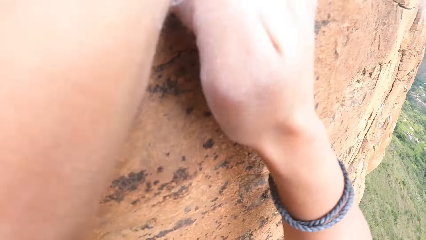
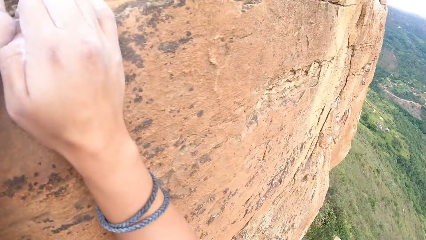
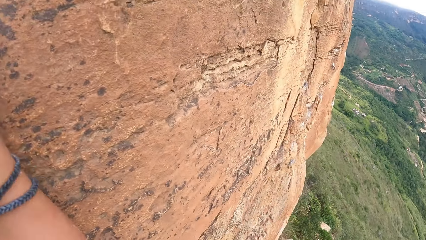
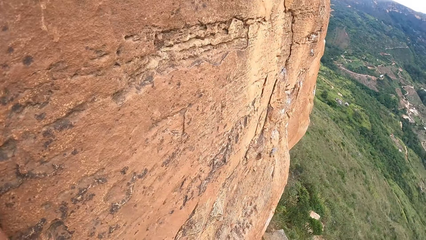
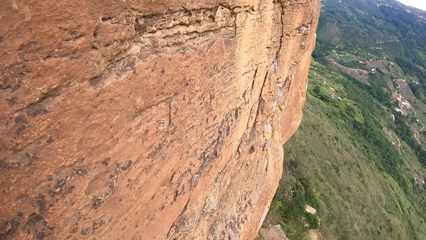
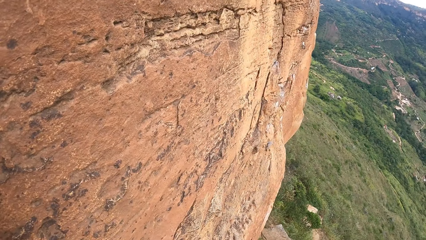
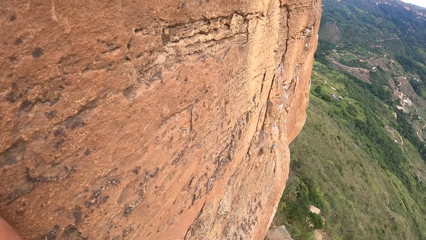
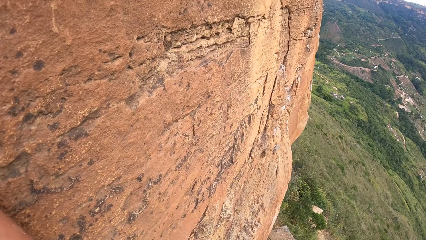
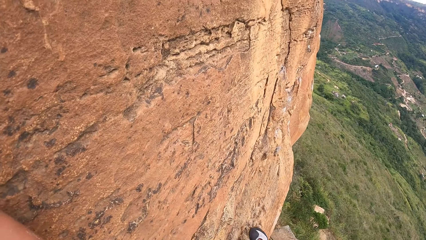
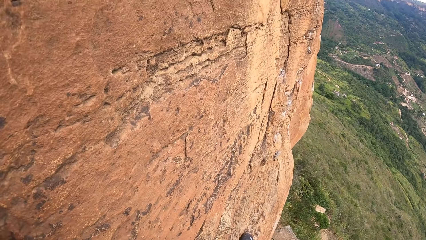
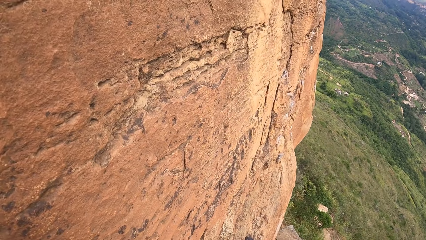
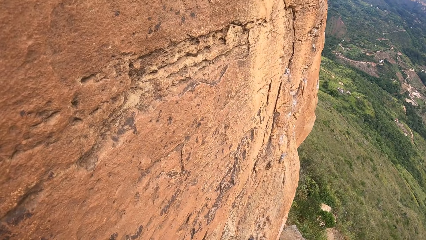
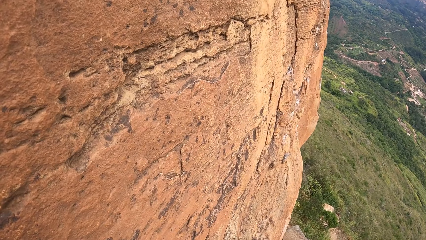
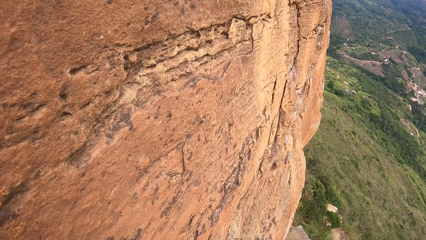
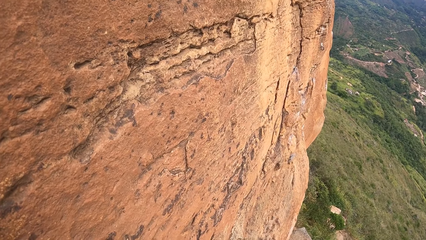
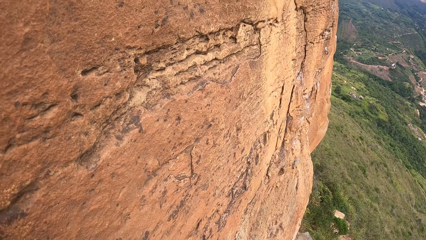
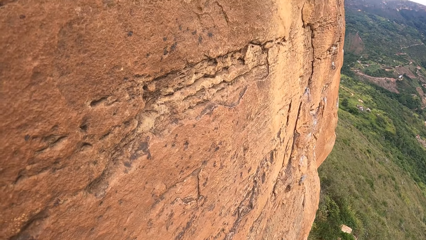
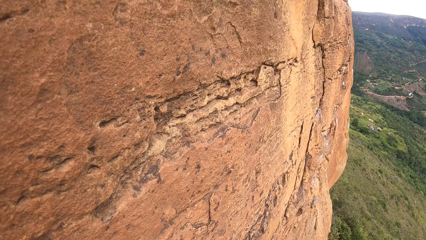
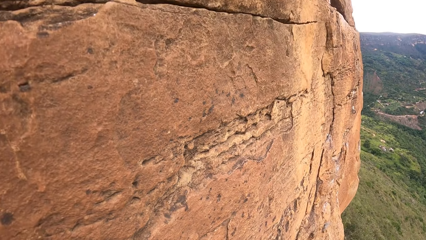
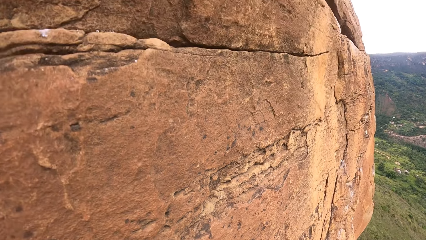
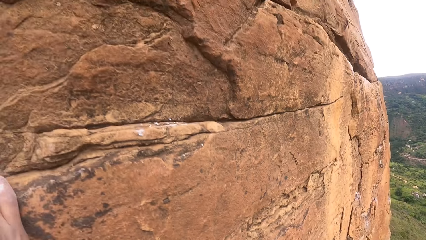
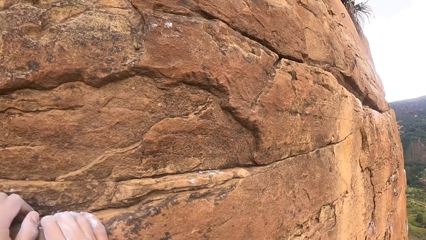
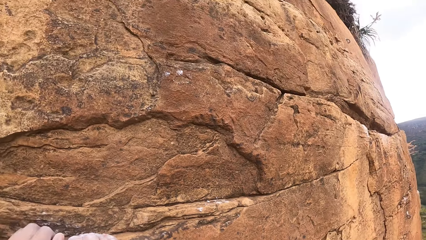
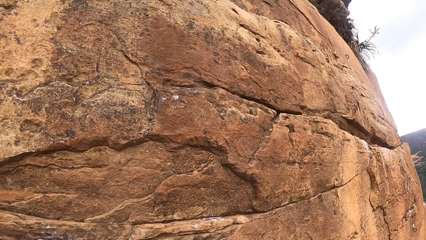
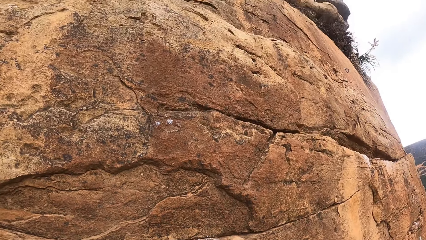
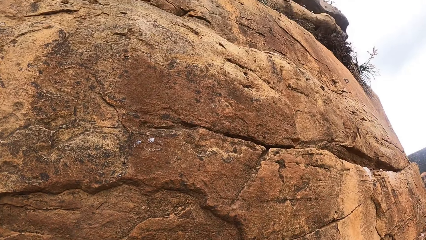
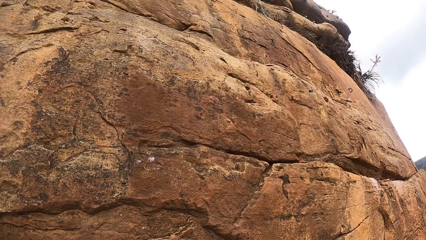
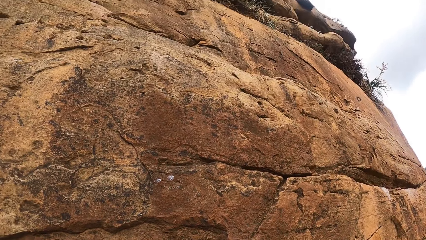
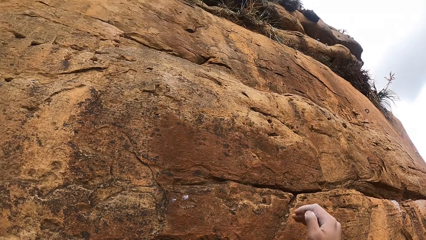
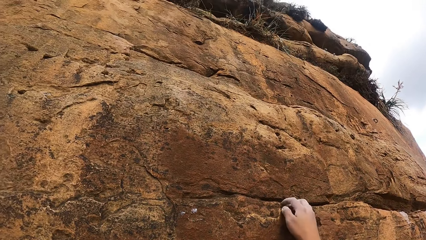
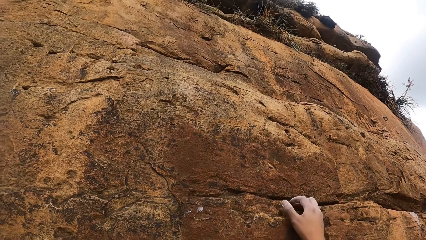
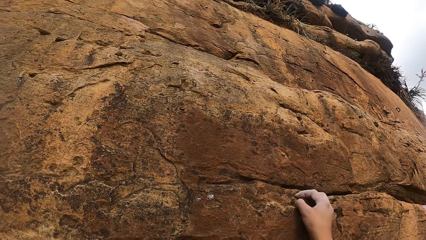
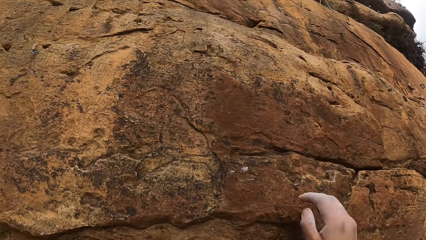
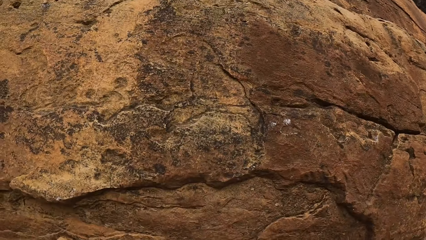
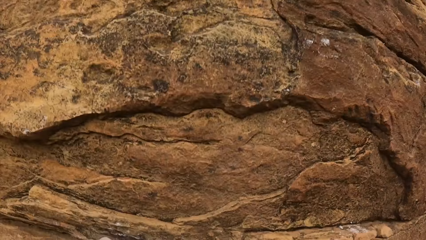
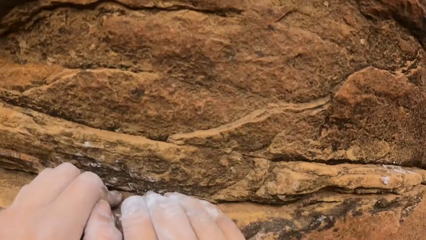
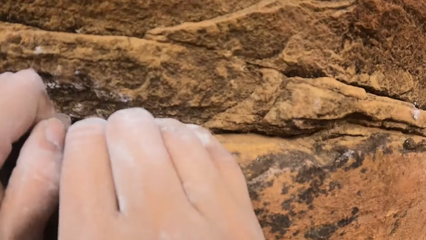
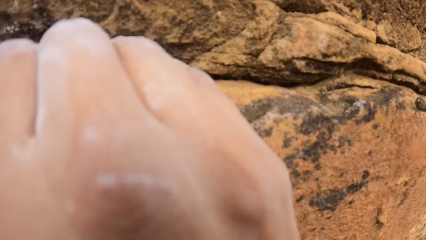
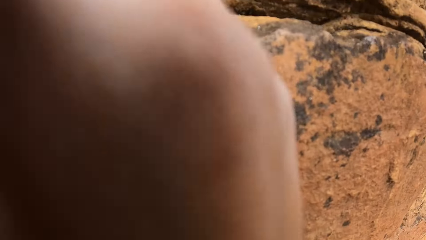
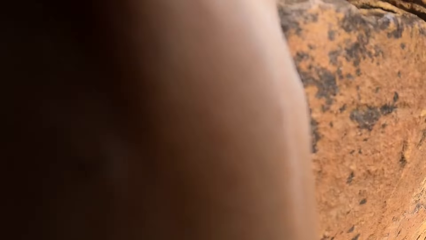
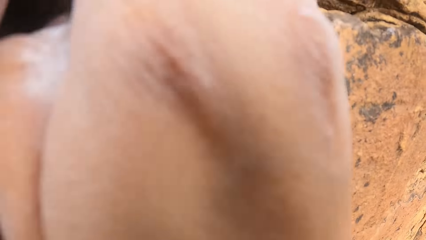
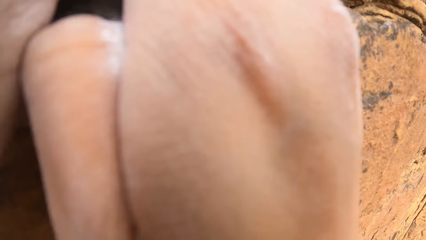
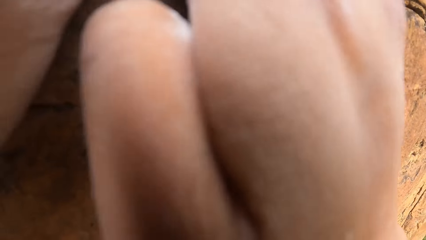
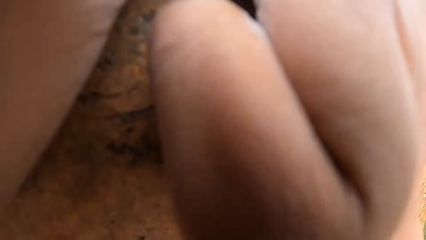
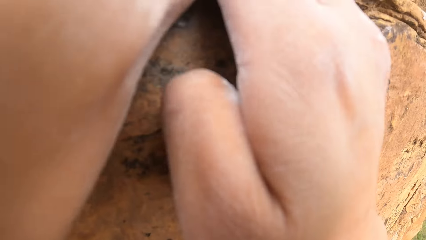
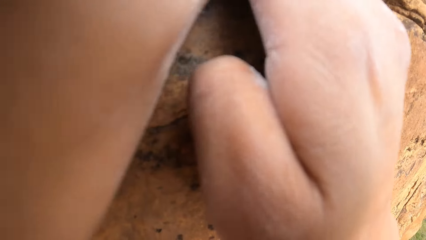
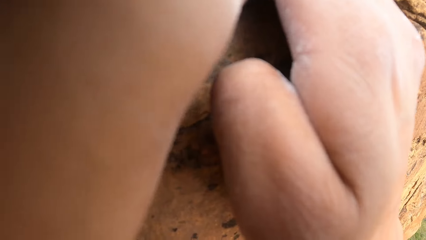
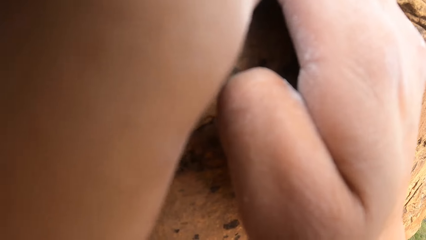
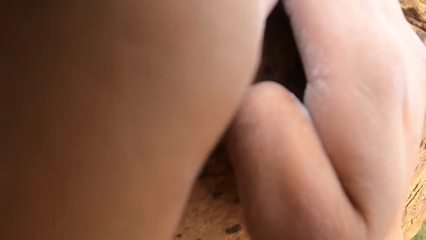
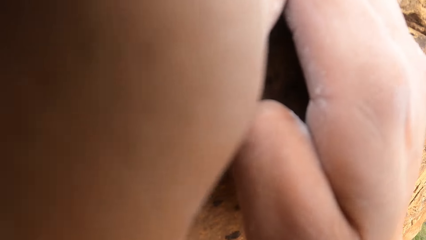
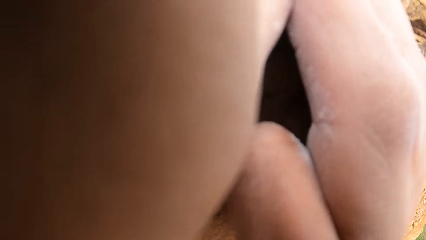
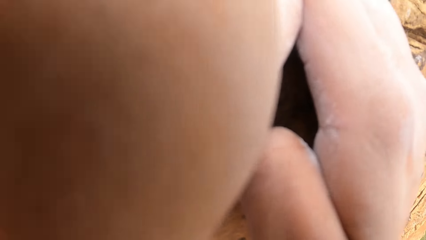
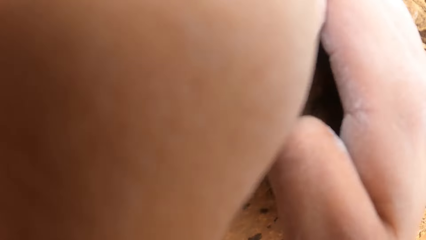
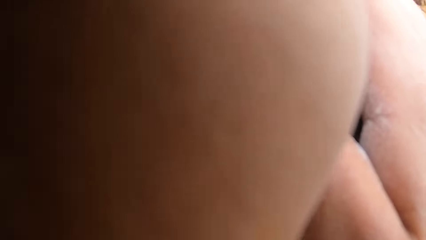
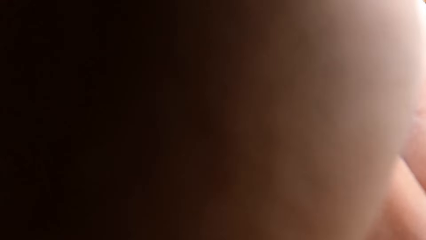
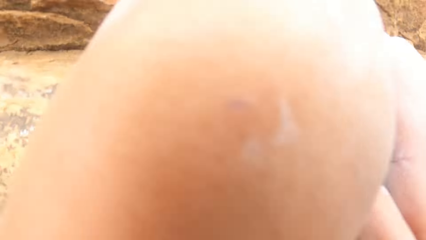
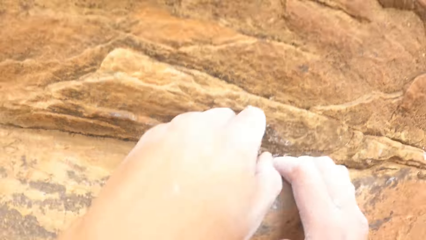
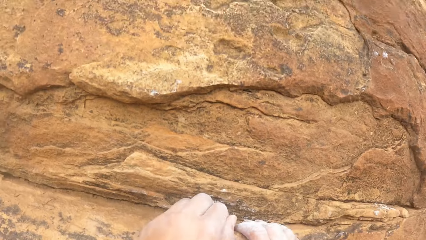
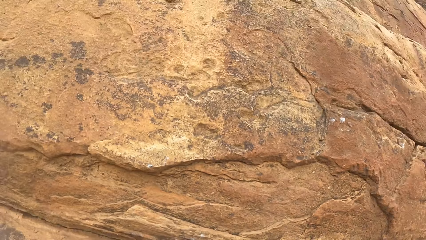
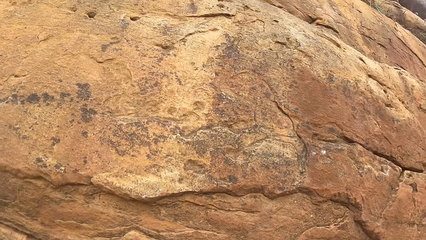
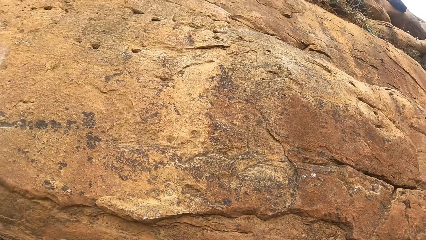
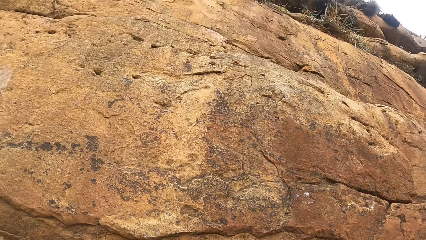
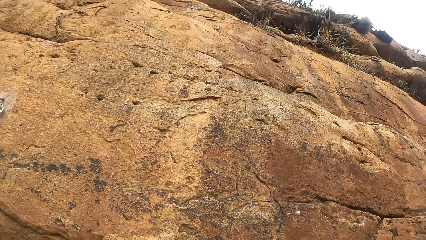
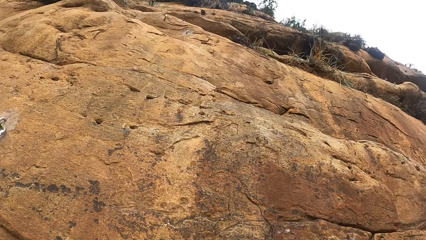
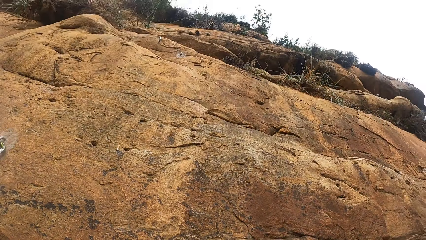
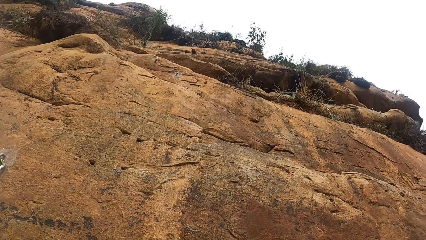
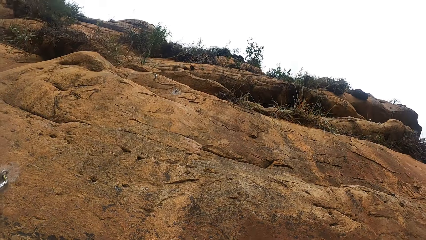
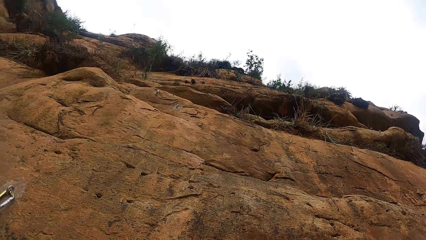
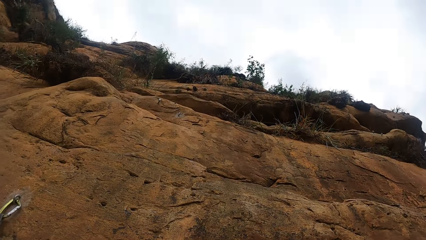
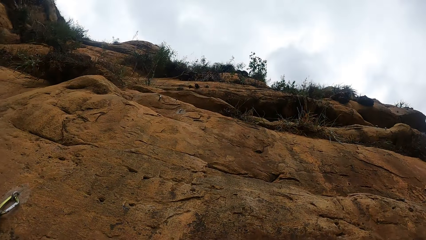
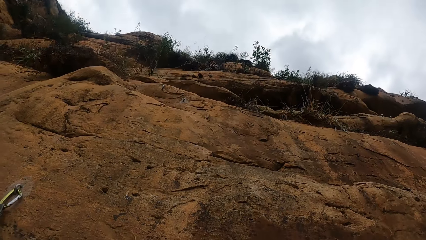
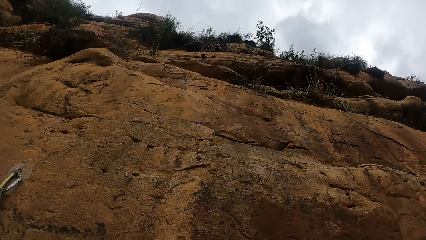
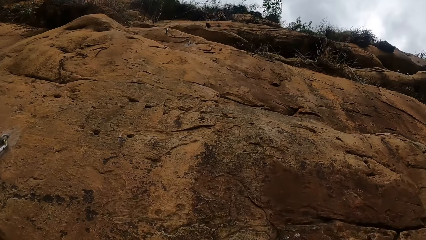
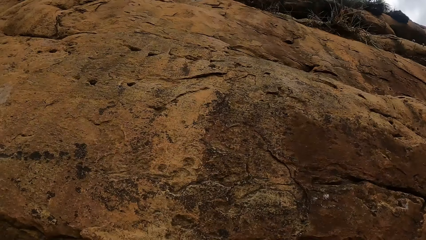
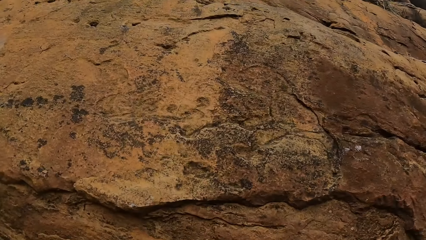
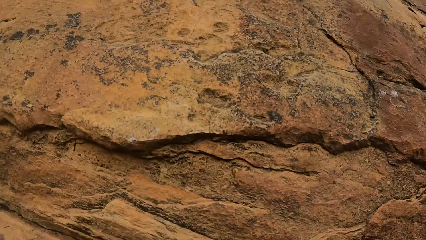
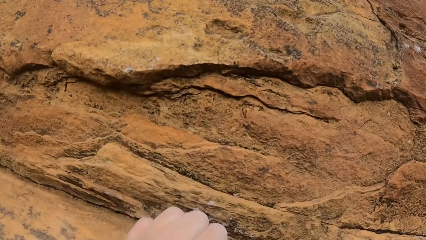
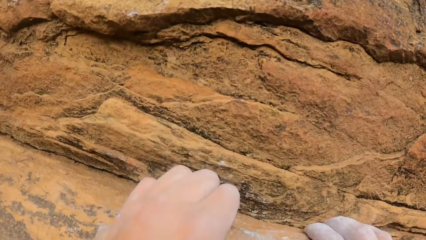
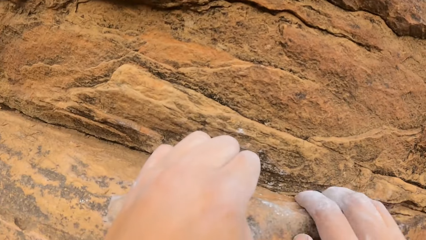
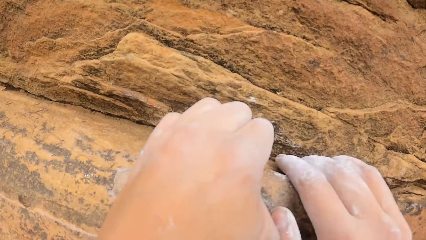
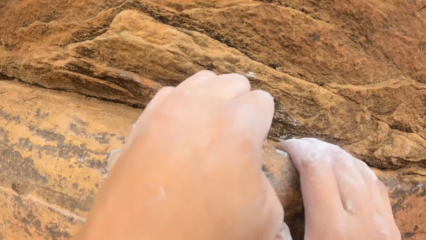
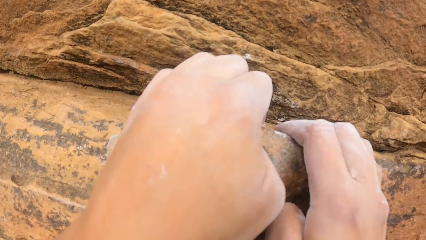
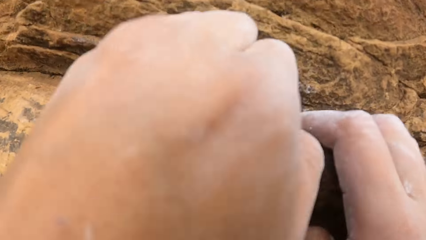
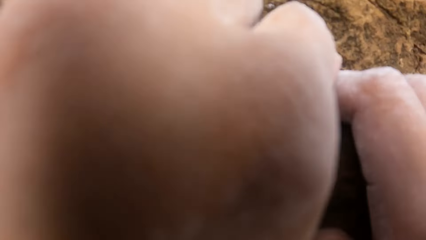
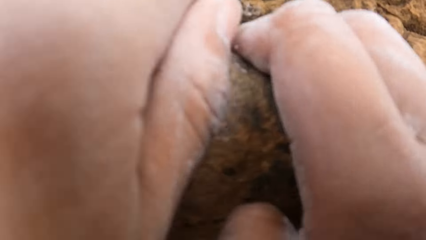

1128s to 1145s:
The camera wearer looks around. They stretch the right hand. They adjust their hand on the rock. They look around the compound. They hold the rock with both hands. They look around.
